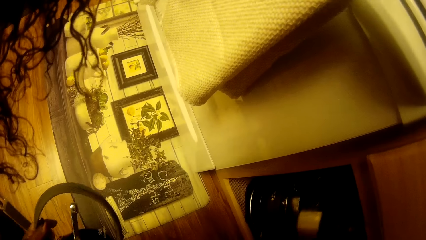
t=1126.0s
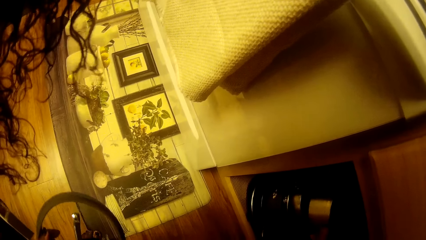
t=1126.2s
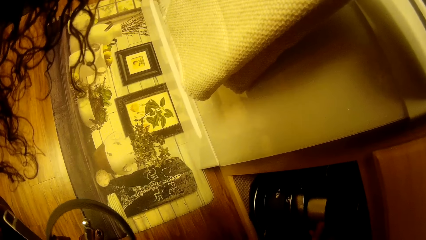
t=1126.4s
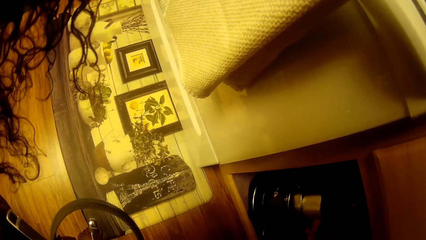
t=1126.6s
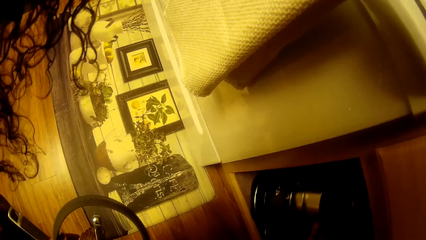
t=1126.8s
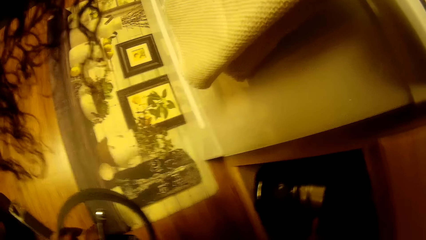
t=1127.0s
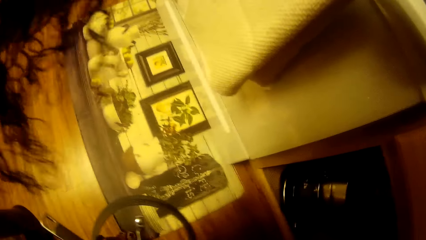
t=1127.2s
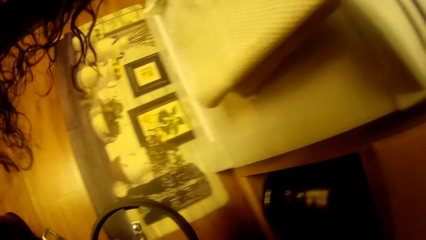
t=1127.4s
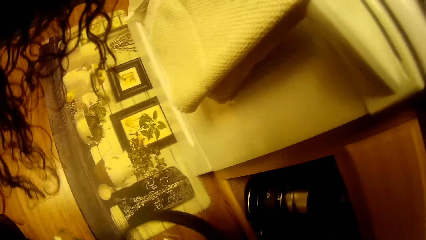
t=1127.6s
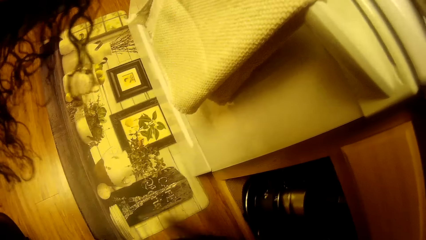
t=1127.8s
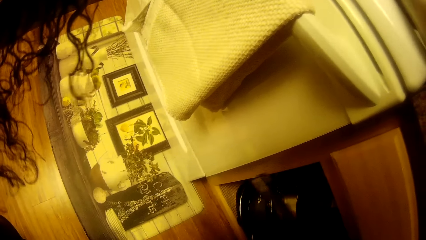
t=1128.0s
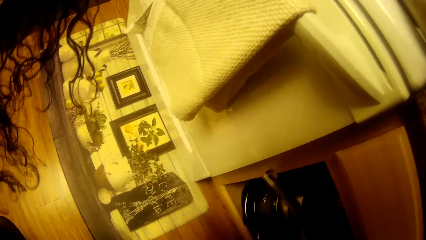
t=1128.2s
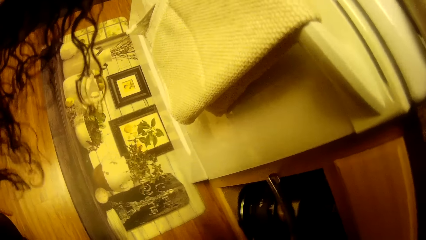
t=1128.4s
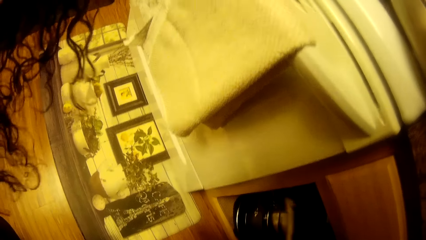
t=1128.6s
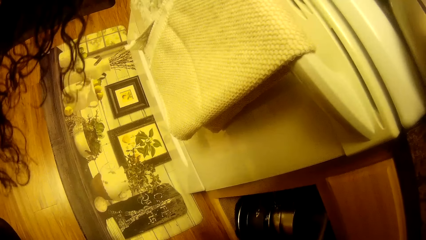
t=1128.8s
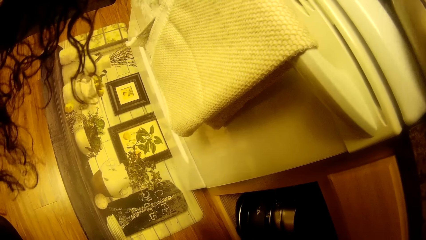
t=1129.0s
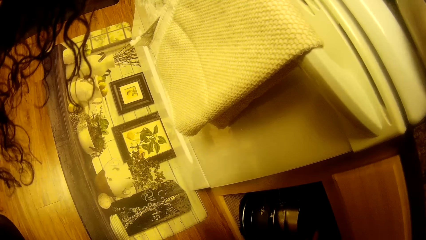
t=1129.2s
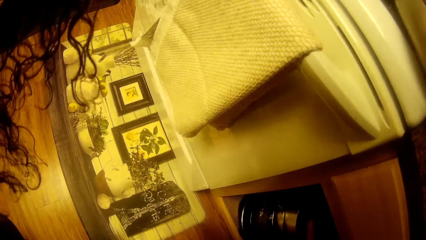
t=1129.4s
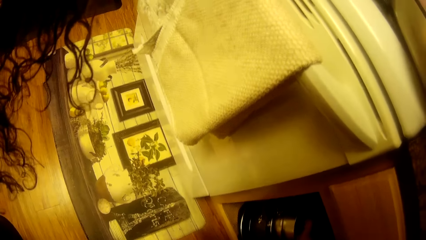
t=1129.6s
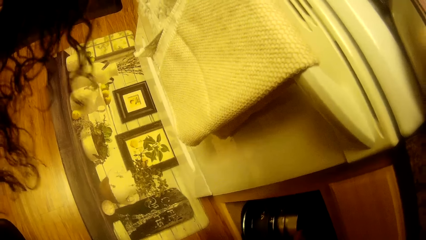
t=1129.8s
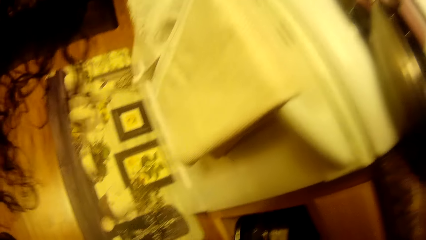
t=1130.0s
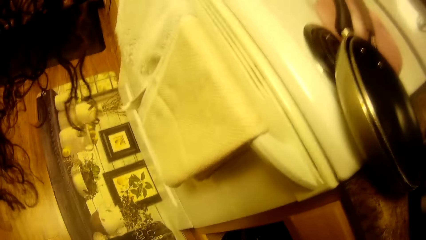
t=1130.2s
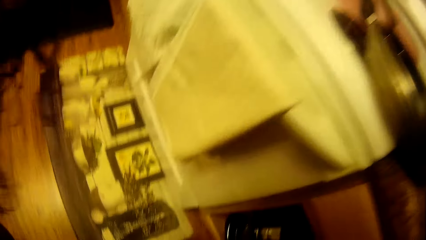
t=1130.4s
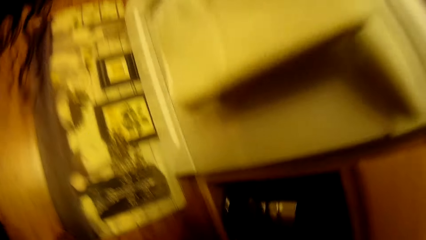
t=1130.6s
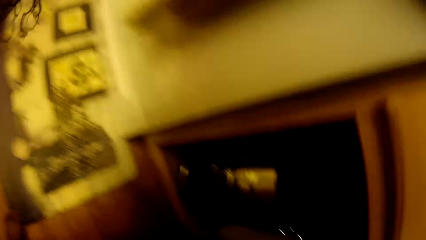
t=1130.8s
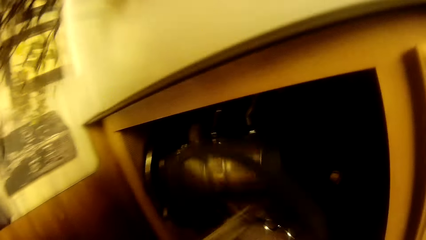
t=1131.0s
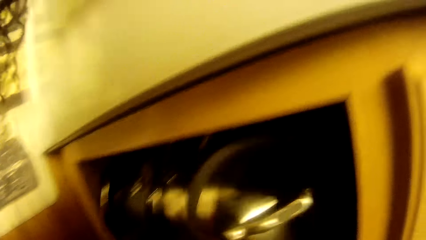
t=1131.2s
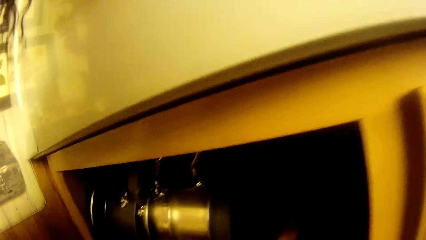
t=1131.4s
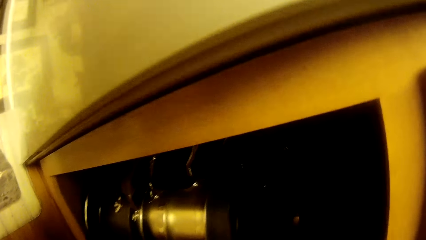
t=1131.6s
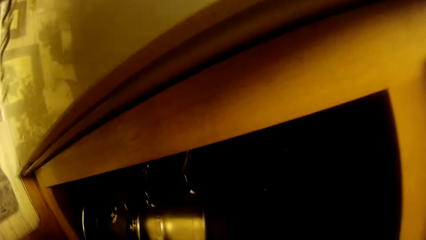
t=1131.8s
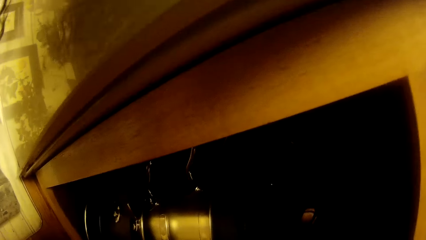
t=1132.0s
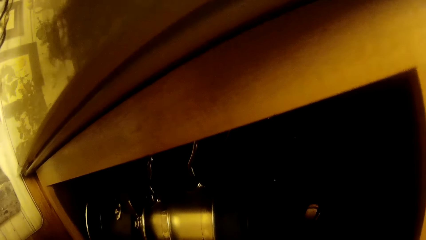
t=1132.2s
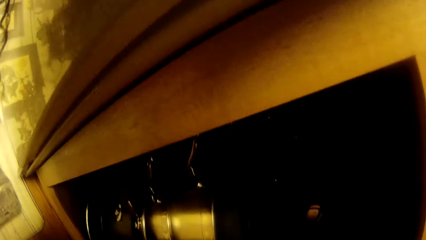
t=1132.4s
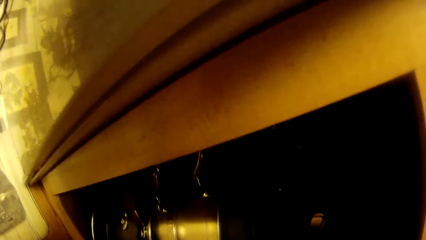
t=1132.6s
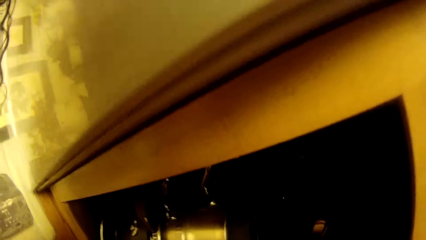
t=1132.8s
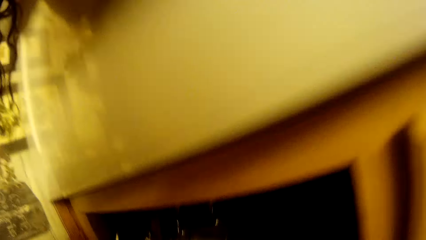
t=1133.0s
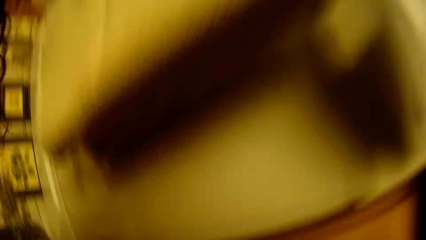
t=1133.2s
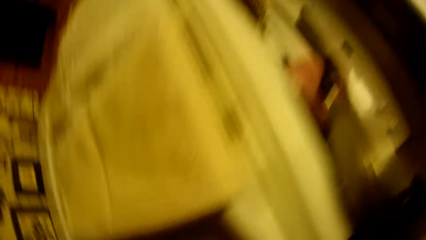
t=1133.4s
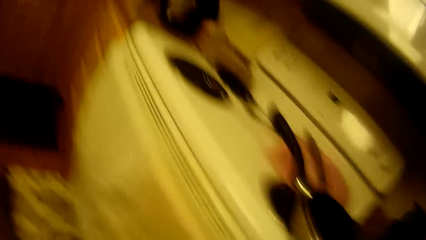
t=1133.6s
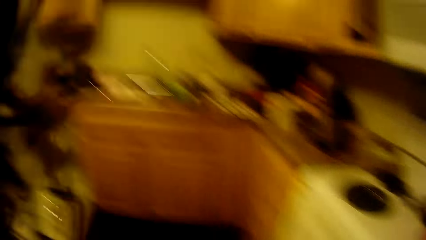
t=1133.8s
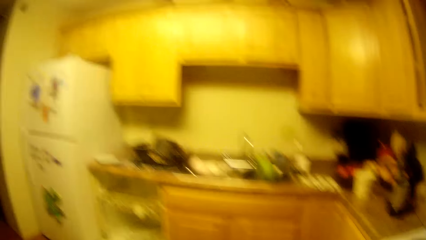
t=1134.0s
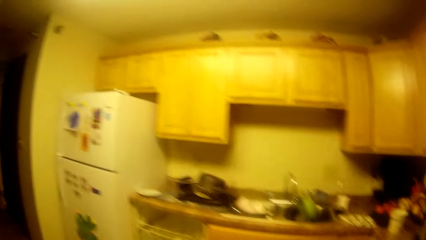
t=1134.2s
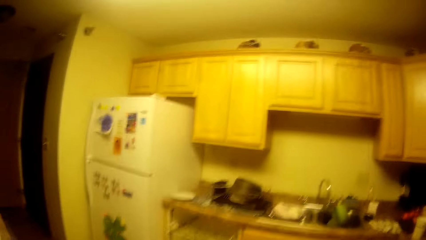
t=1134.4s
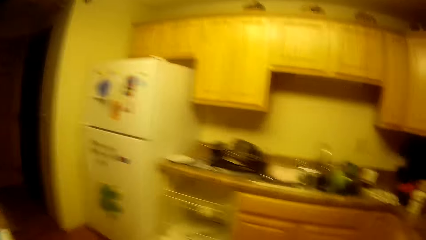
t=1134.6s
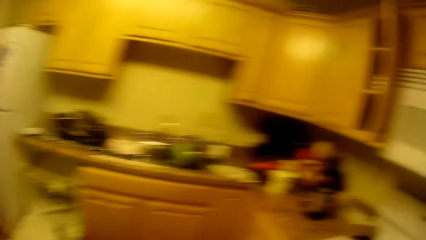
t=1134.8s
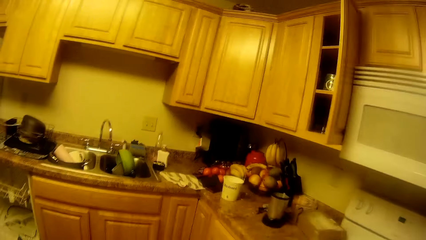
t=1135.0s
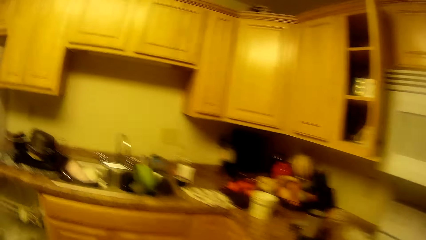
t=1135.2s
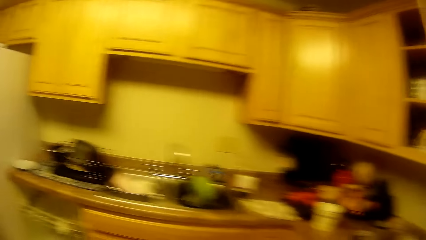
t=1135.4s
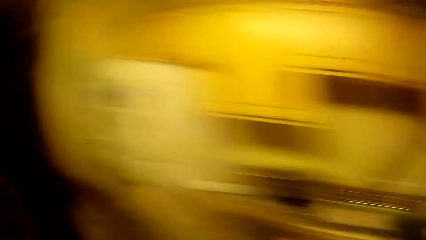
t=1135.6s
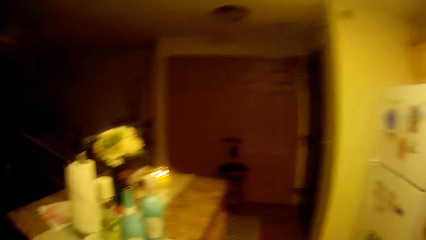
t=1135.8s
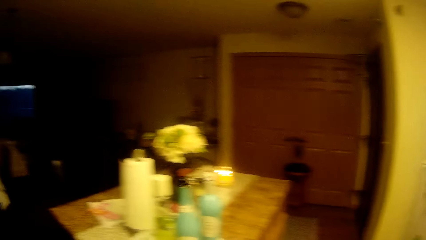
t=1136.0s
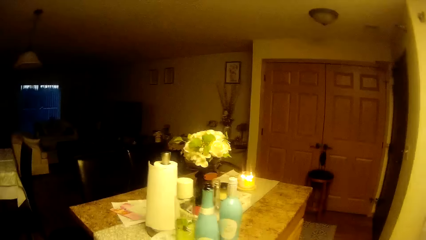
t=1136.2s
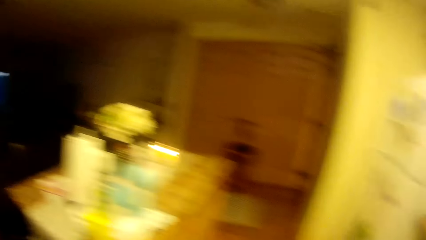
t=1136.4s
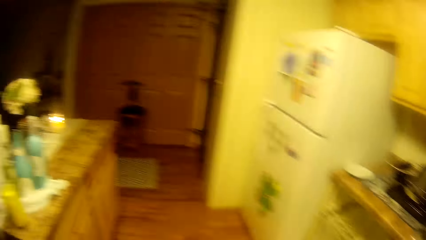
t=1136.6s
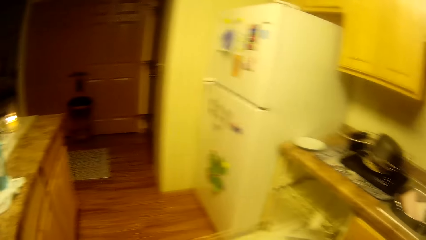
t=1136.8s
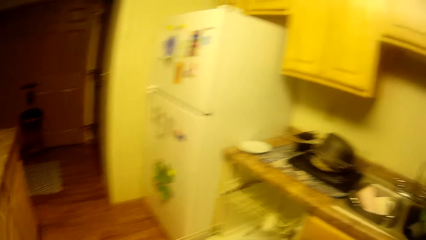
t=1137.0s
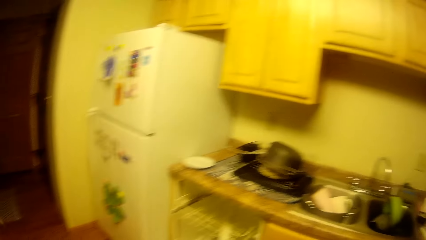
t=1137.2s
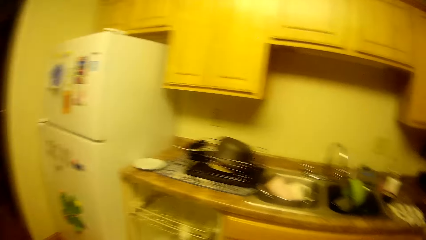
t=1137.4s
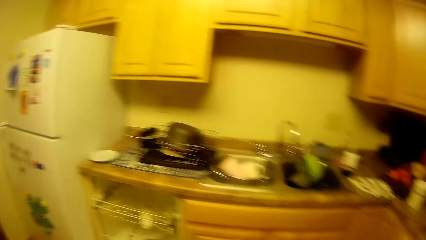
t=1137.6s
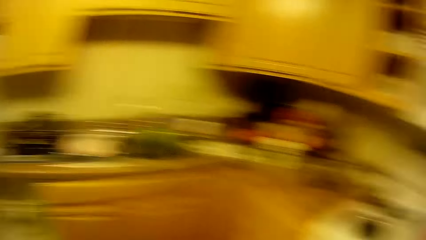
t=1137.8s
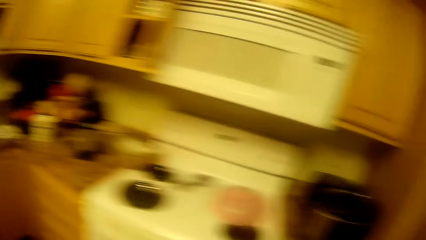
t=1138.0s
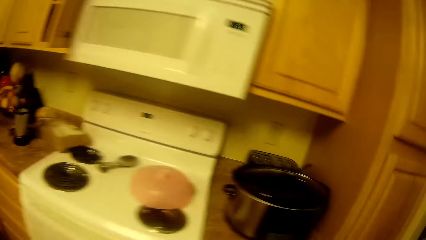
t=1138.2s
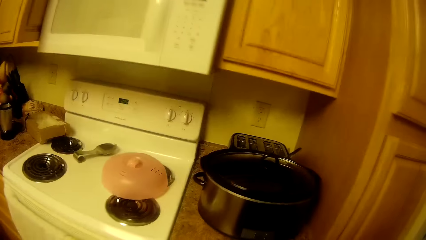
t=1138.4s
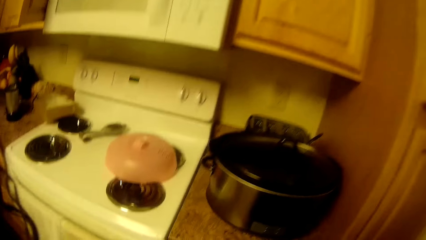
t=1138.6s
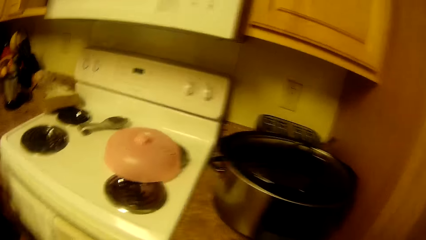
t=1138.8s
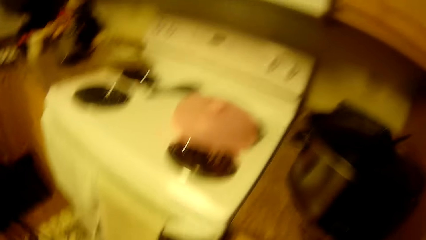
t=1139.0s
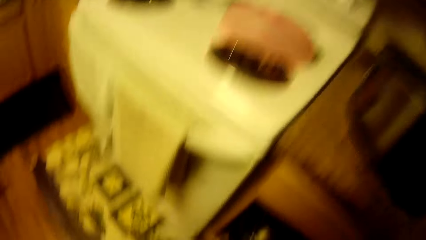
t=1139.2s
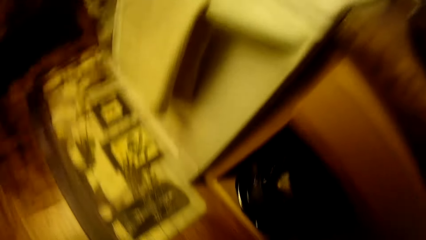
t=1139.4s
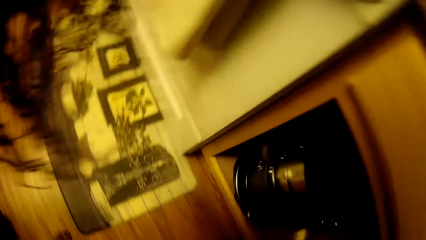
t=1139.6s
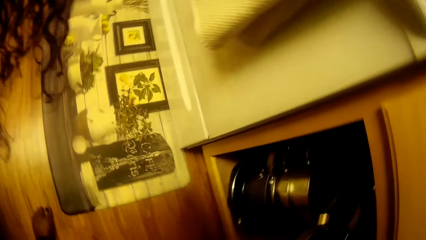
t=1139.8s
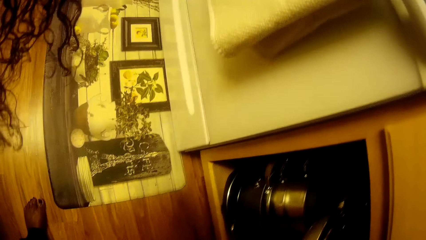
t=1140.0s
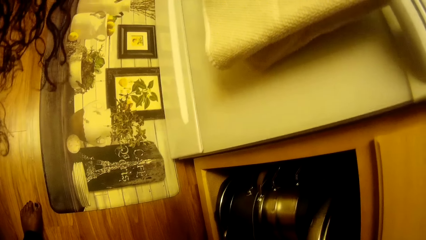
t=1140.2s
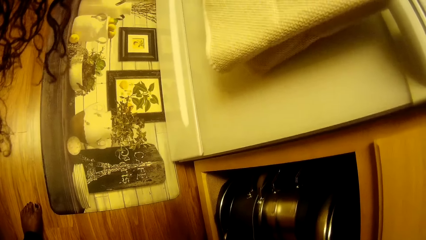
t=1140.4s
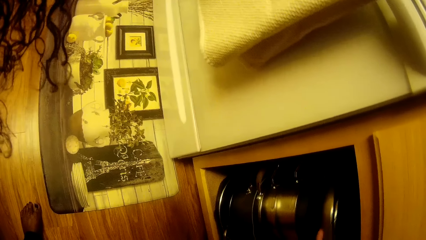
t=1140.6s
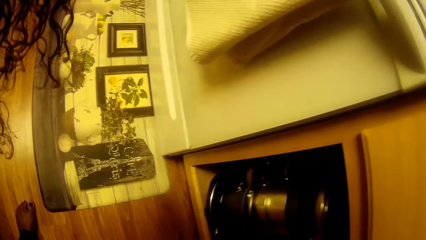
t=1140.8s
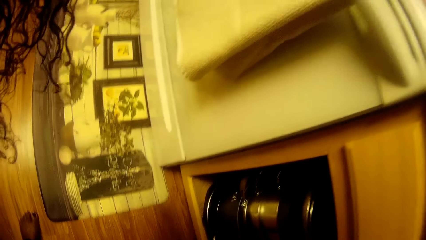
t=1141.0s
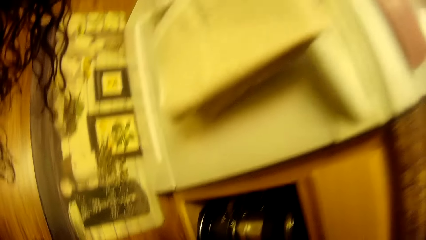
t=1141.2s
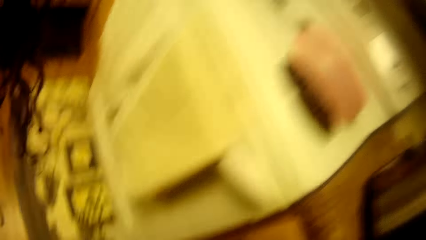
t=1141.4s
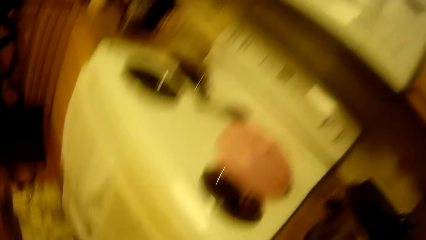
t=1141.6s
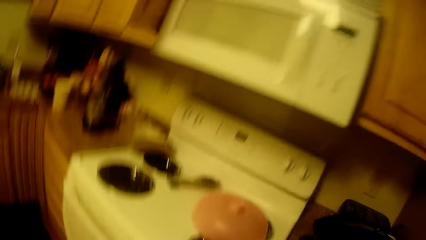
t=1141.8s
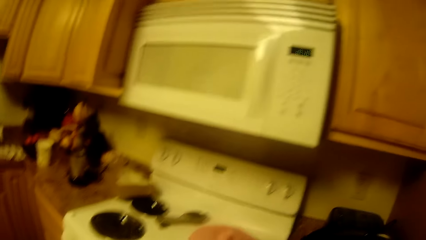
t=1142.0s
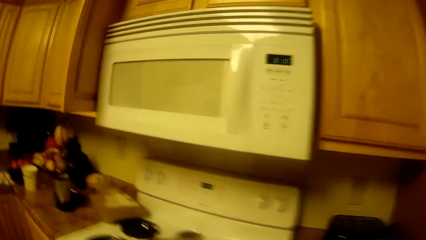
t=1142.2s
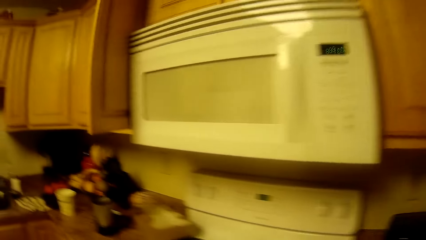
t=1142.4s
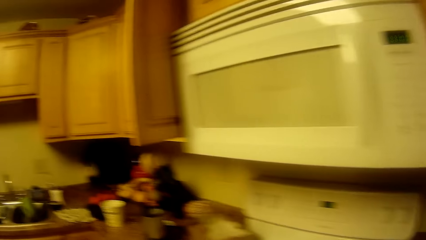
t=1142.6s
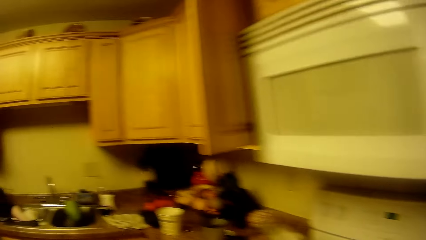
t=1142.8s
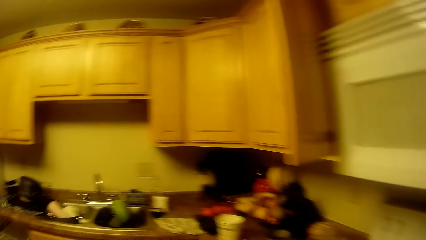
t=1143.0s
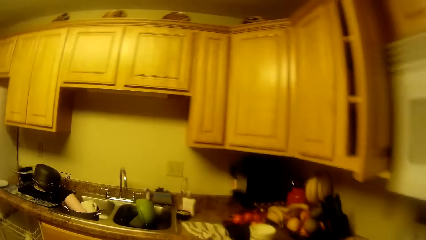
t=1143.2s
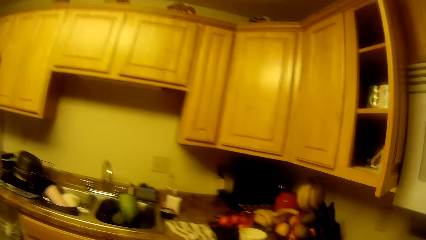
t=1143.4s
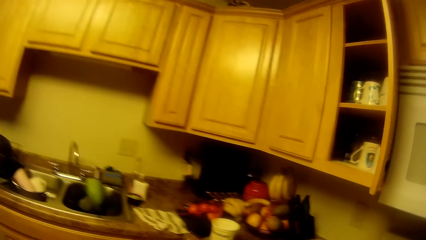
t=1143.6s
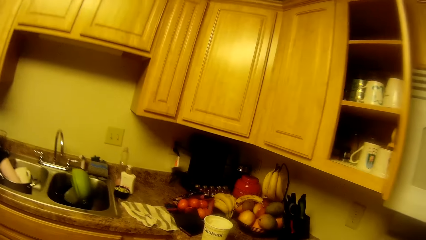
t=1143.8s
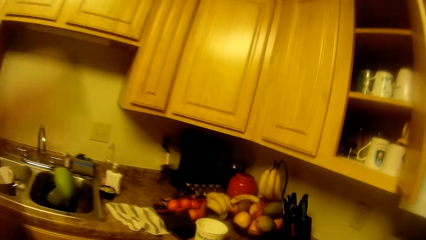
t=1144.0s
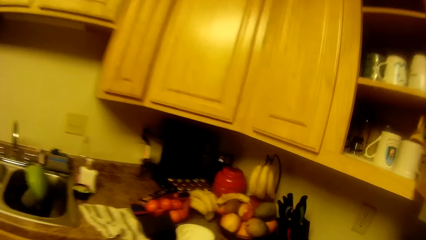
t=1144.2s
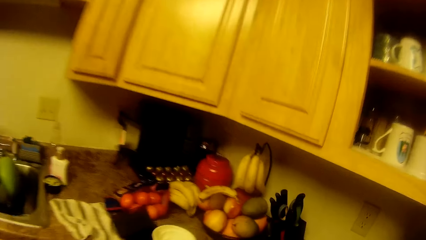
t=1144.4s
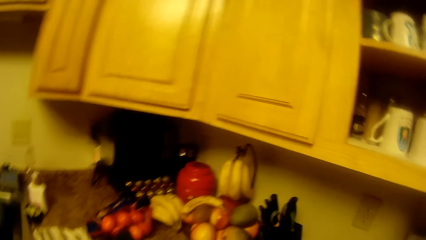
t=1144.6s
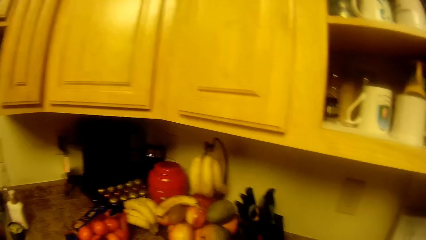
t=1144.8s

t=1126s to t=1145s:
The camera wearer puts the pot in the cupboard with her right hand. She puts the fry pan in the cupboard with her right hand. She puts the pot cover in the cupboard with her right hand. She stands up. She scans through the kitchen. She bends down. She puts the fry pans in the bottom cupboard with her right hand. She stands up. She looks at the cabinet.
